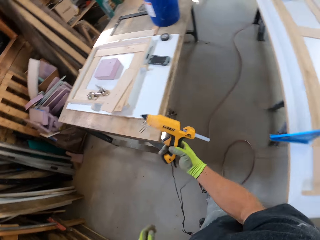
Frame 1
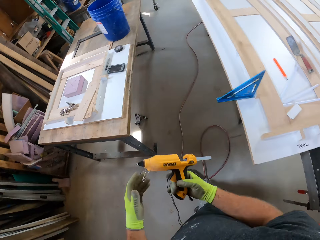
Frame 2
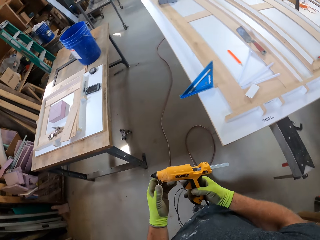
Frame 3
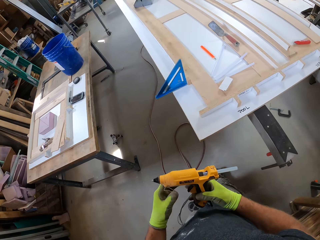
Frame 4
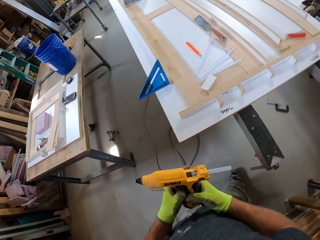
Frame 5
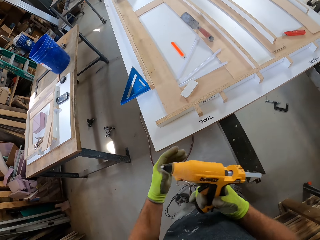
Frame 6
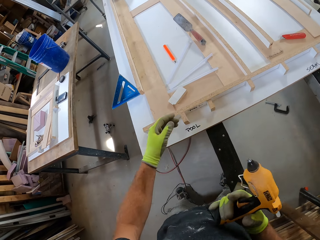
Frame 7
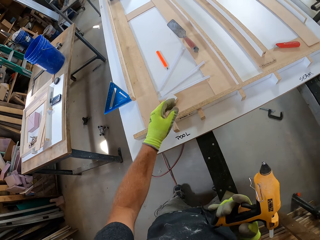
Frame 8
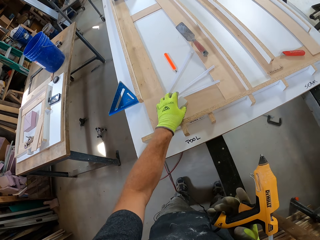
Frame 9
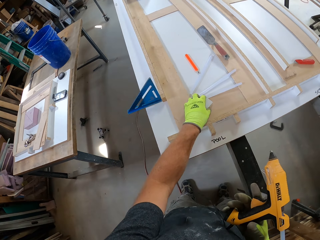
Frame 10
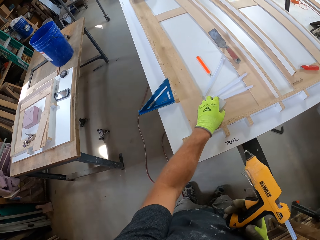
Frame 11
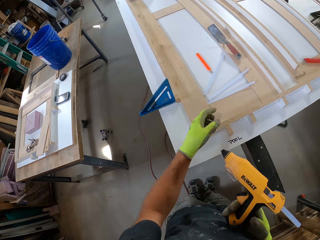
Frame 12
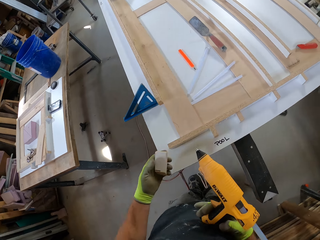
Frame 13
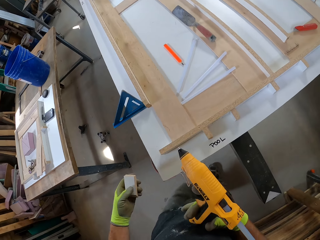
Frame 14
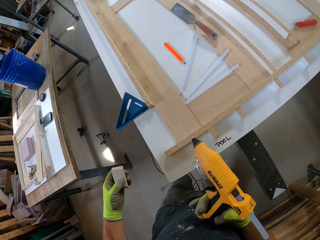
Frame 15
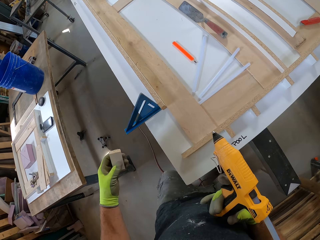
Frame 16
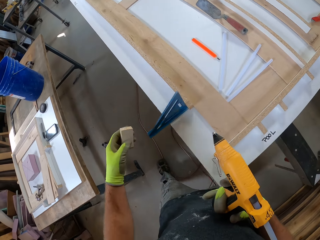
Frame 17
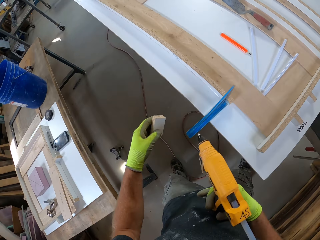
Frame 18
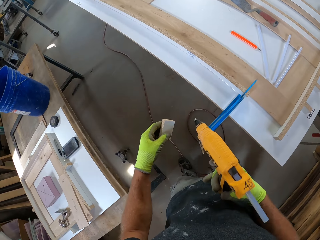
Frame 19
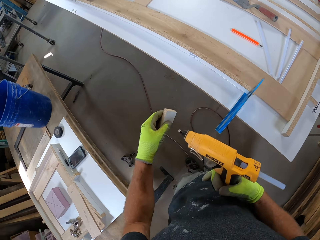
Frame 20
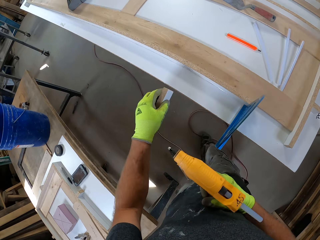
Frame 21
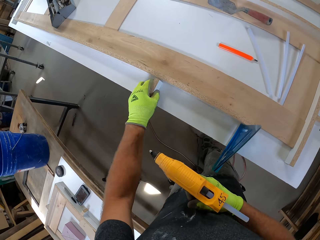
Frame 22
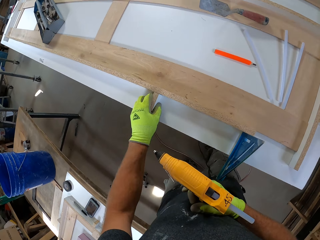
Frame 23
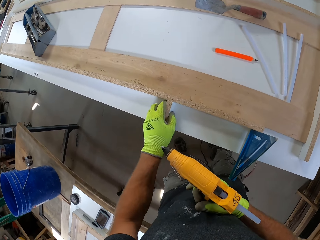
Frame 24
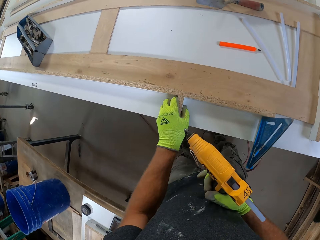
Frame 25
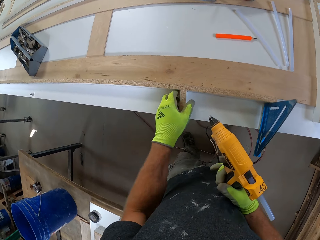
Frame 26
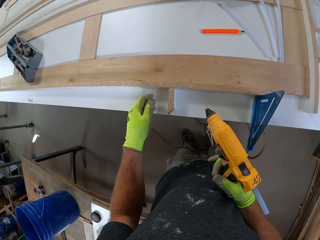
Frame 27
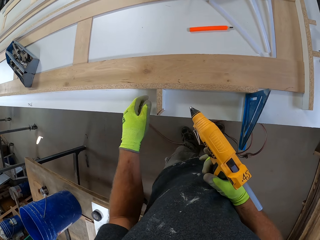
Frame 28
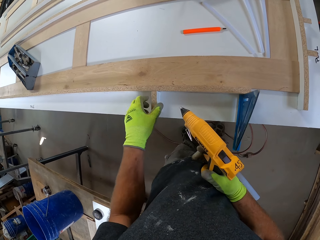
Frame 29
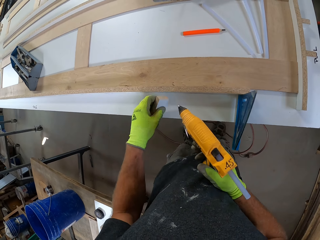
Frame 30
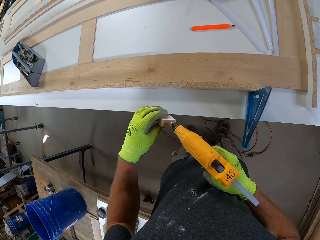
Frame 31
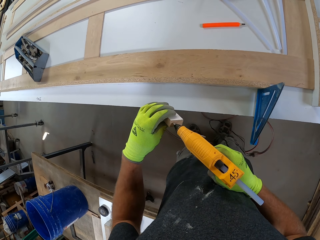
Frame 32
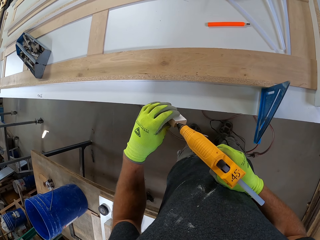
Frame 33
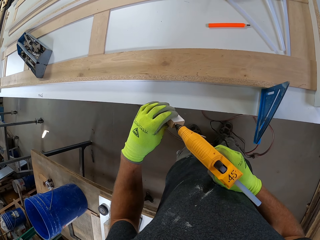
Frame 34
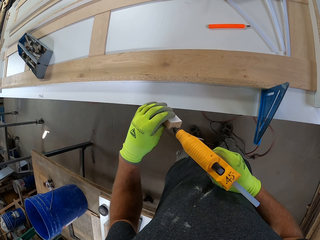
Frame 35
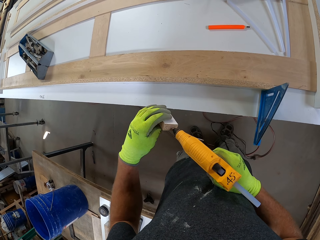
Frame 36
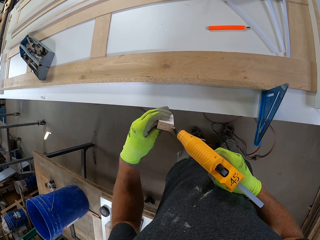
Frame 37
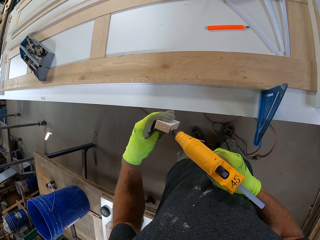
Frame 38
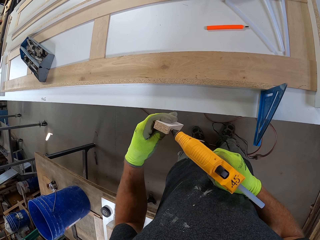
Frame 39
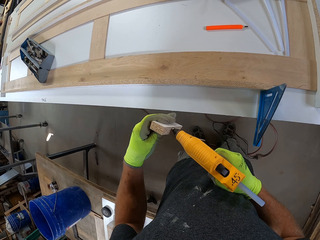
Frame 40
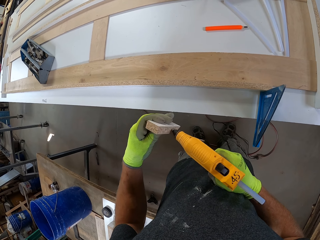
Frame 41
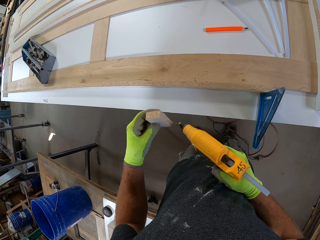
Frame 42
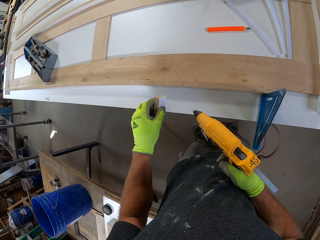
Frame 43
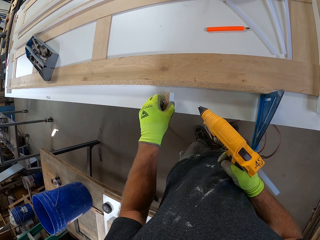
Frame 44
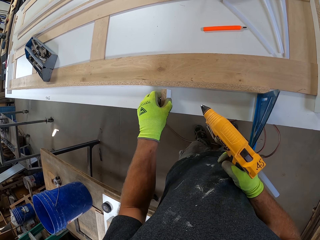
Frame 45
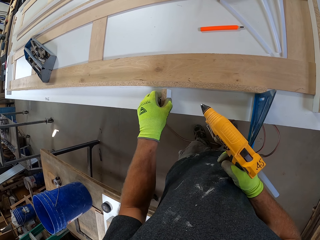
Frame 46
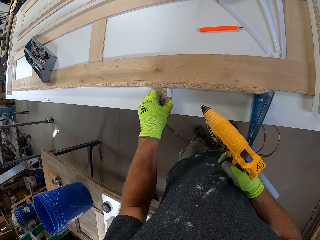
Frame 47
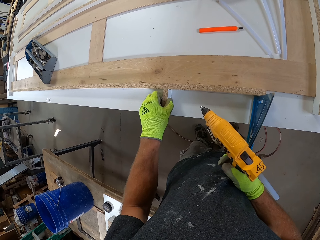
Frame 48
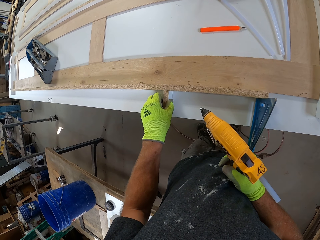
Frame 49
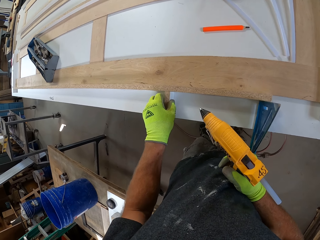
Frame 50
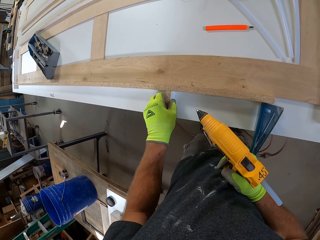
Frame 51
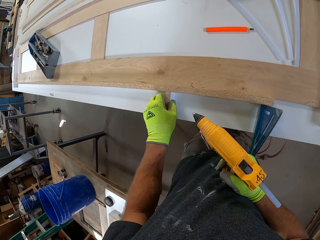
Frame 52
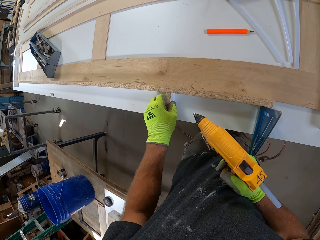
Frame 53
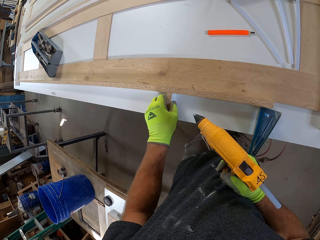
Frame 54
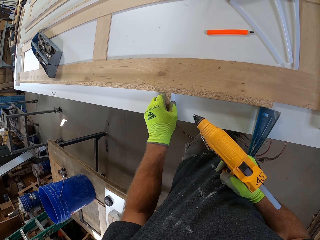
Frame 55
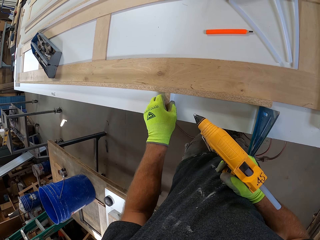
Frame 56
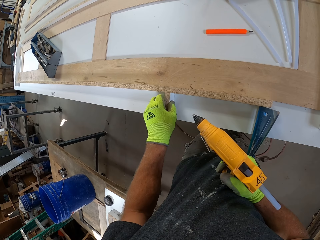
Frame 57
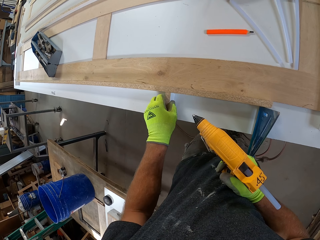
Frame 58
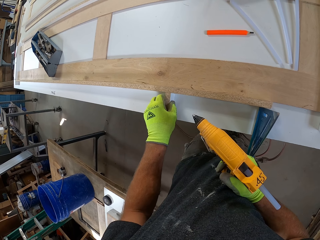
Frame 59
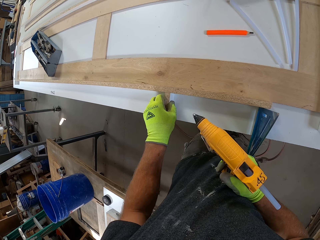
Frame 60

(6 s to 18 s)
The camera wearer picks up a wood block from a table. He walks around the table with the wood block and electric glue gun in his hands. He places the wood block on the pool table, against the wood. He picks up the wood block. He applies the glue on the wood block with the electric glue gun. He sticks the wood block on the pool table.

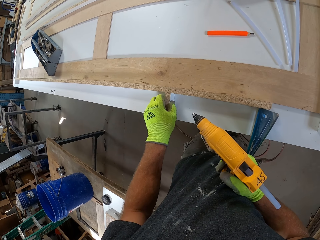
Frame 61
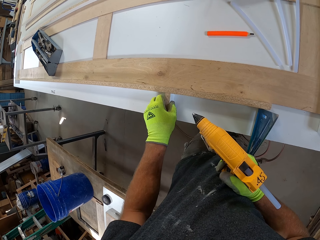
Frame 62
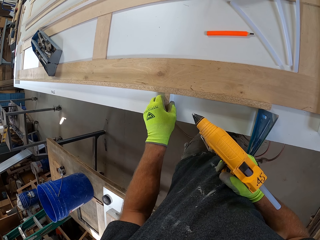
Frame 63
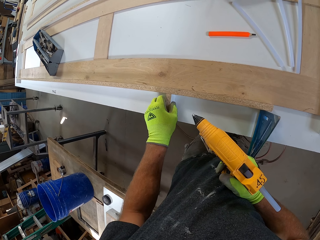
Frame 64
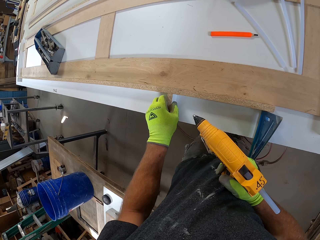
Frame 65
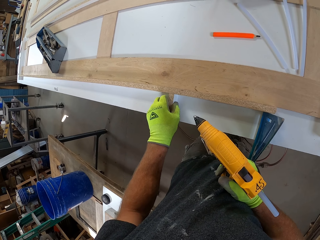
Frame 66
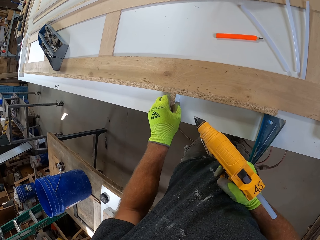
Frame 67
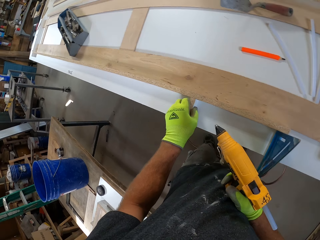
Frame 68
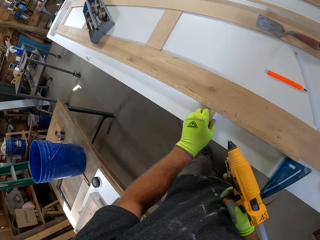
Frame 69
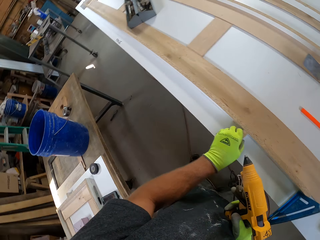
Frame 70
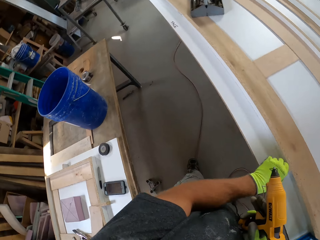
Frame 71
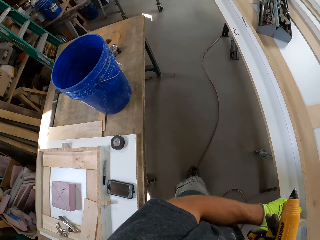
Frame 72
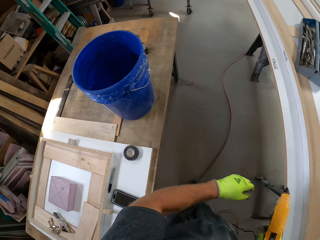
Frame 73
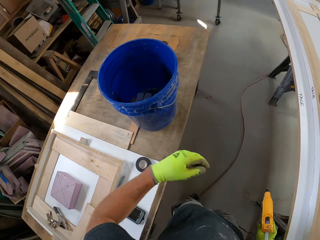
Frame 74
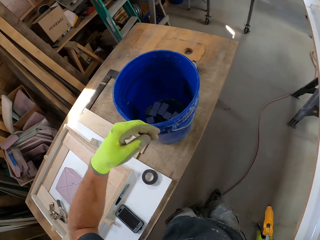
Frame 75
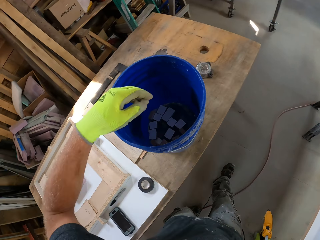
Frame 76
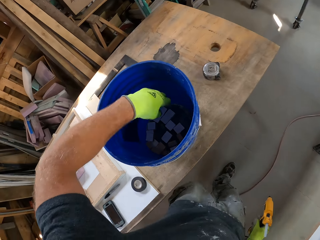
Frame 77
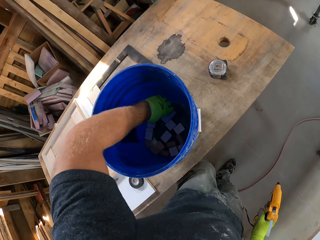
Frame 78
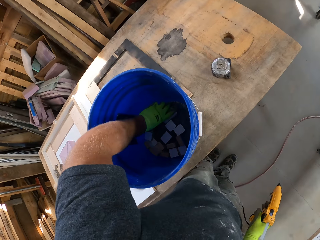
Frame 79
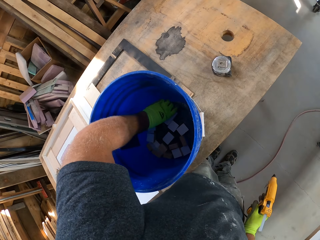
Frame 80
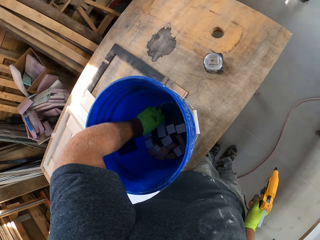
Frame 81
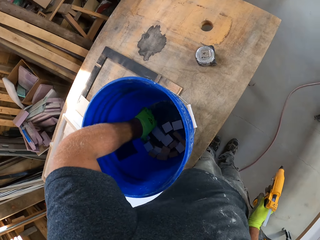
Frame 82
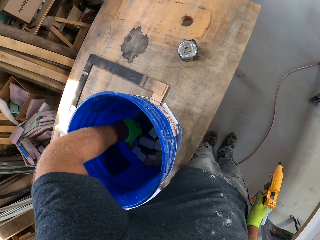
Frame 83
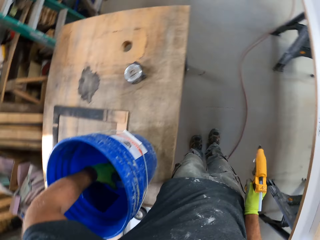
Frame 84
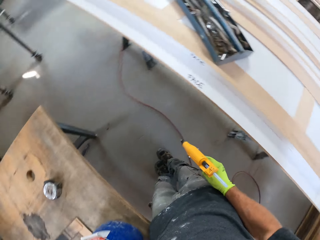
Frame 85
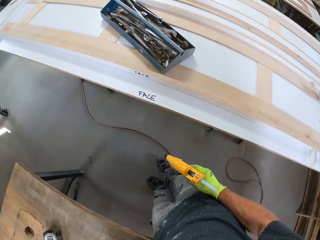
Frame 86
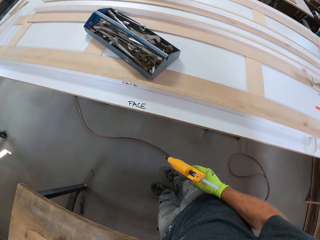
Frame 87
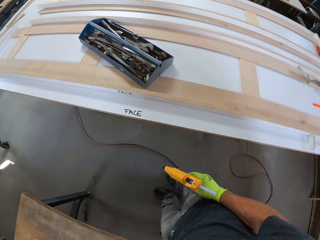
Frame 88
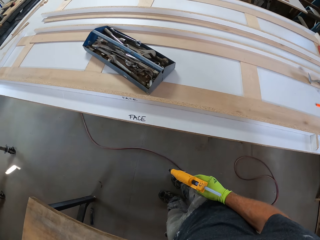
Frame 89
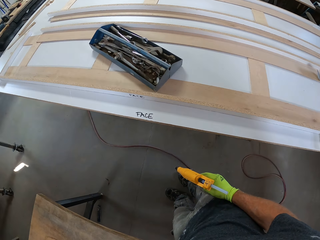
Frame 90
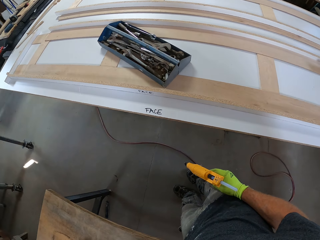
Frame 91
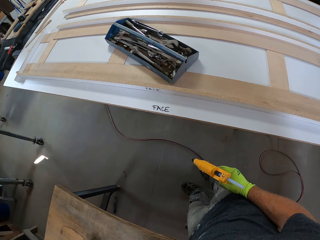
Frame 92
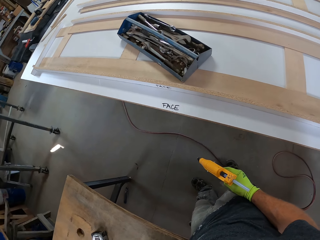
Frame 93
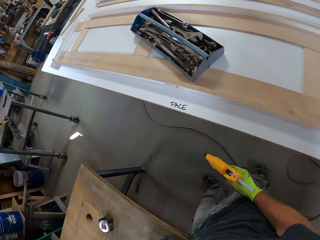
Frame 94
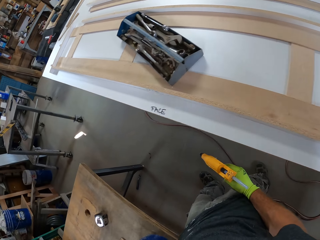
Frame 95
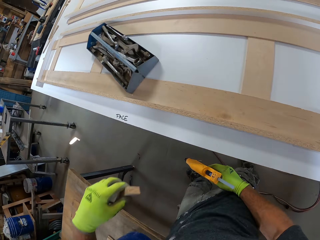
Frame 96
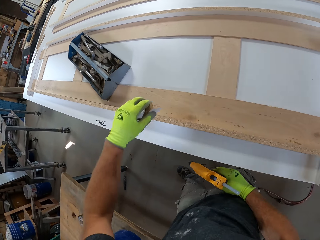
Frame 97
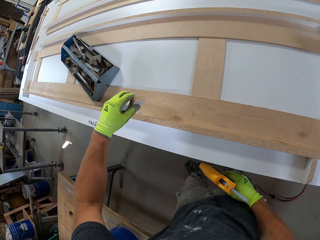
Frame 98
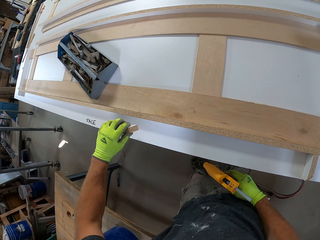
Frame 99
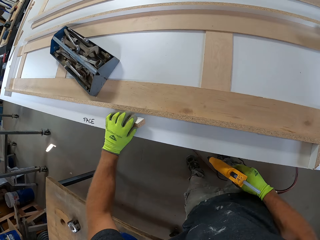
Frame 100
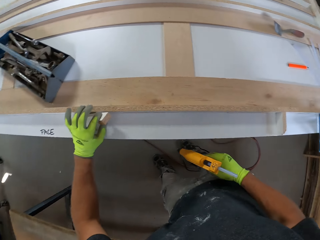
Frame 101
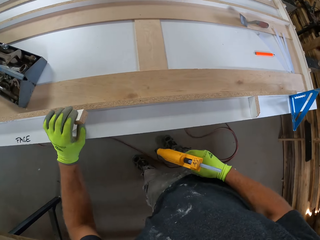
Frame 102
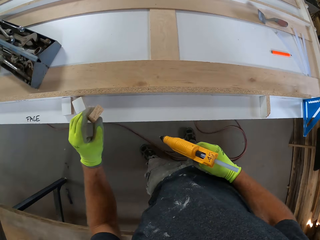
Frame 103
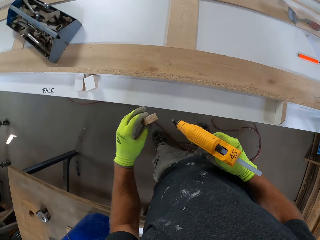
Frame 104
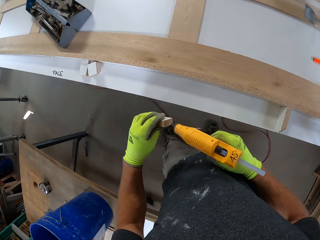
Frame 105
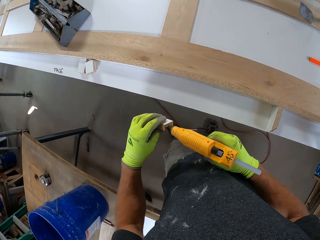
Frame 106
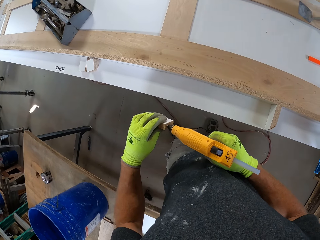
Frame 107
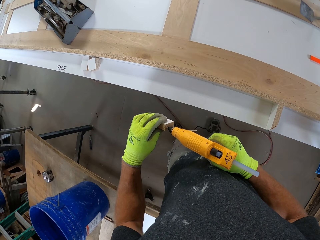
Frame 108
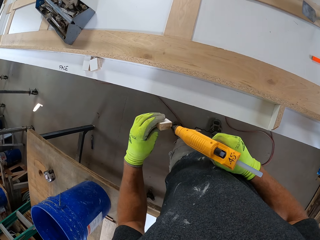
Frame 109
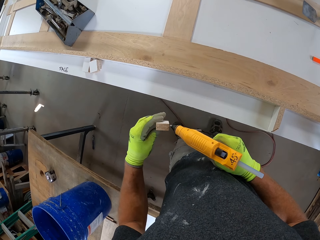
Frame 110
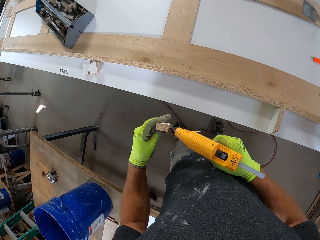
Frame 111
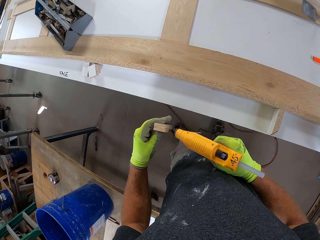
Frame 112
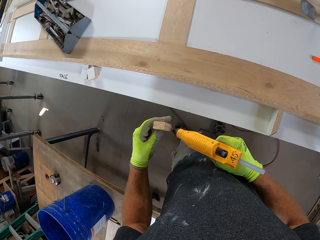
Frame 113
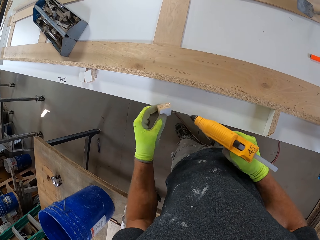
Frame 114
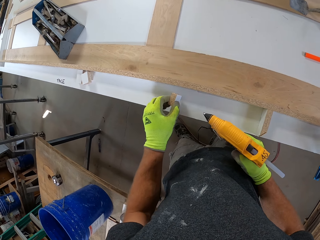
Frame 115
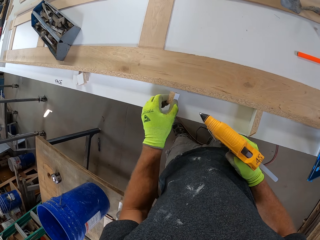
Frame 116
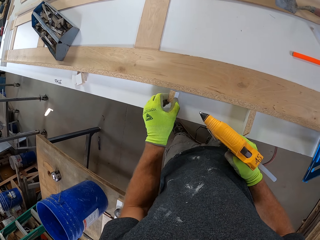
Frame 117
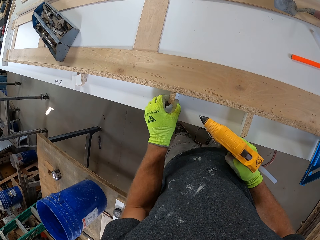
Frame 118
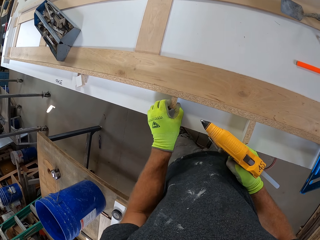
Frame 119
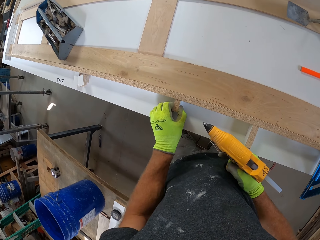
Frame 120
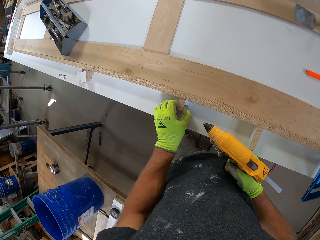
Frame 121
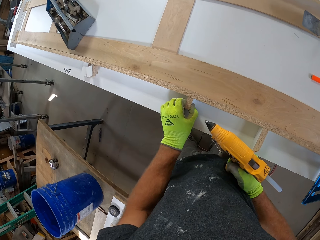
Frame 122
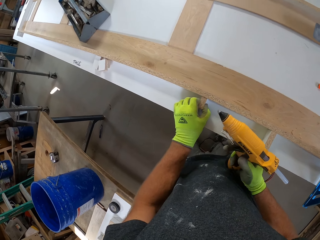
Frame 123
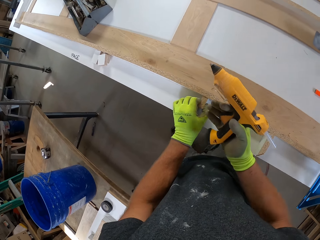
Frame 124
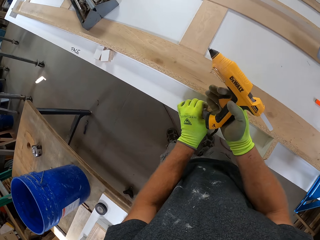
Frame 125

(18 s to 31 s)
The camera wearer walks to the bucket on the table. He picks up the wood blocks in the bucket. He places the wood blocks on the white board. He holds a wood block in his left hand. He applies the glue on the wood block with the electric glue gun. He sticks the wood block on the pool table.
